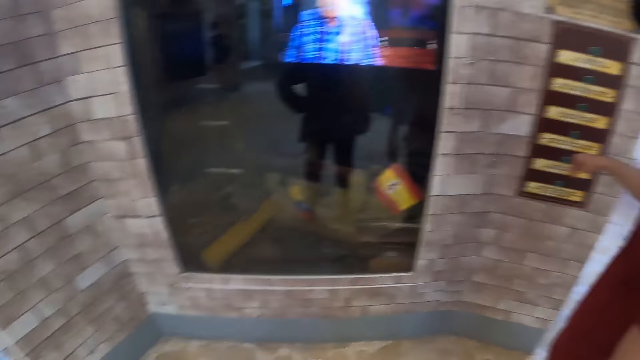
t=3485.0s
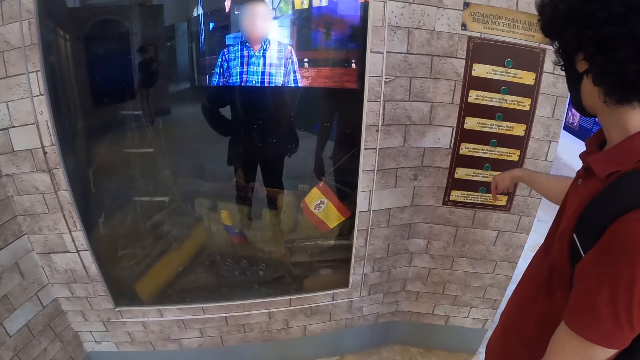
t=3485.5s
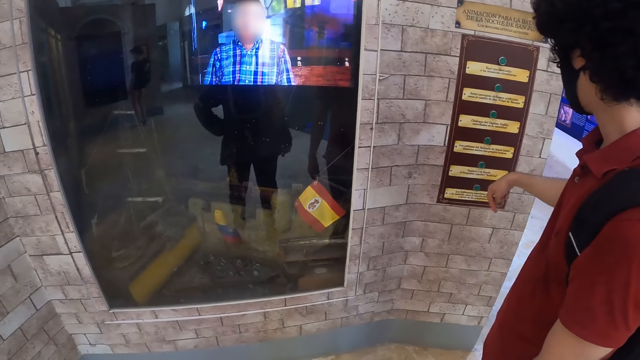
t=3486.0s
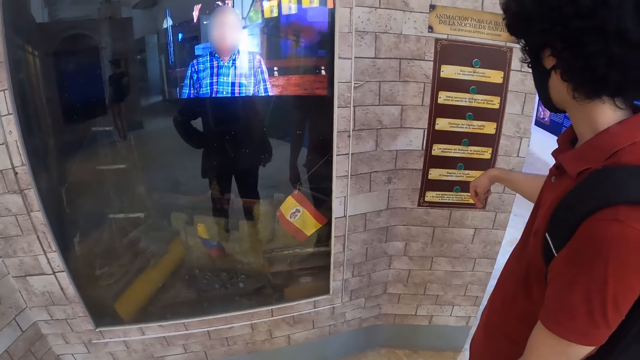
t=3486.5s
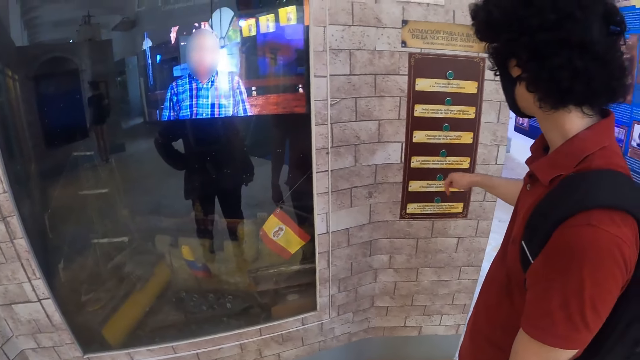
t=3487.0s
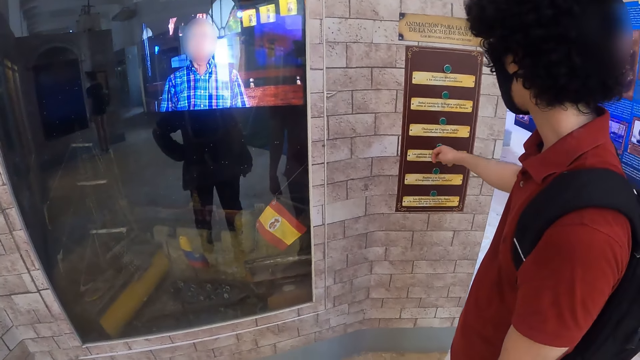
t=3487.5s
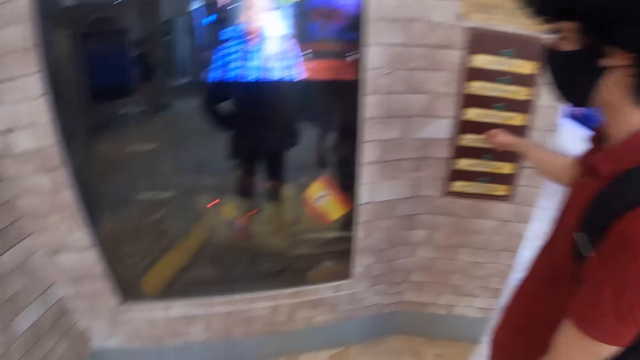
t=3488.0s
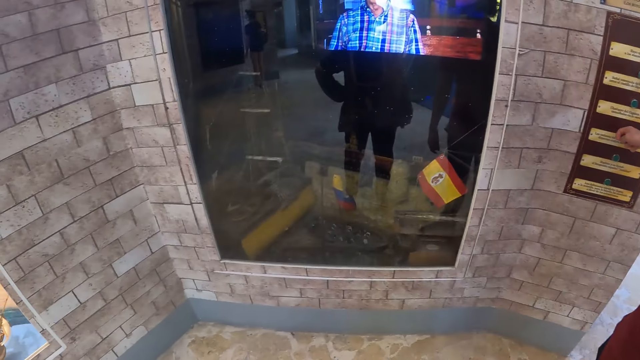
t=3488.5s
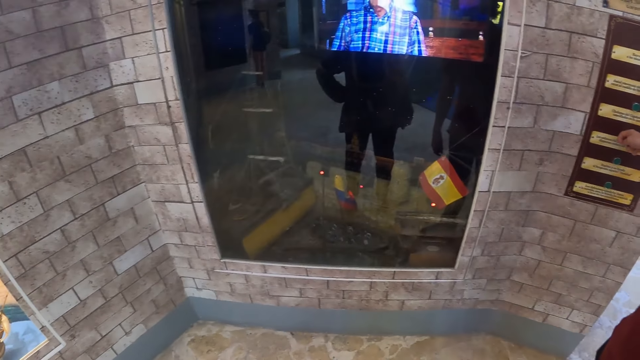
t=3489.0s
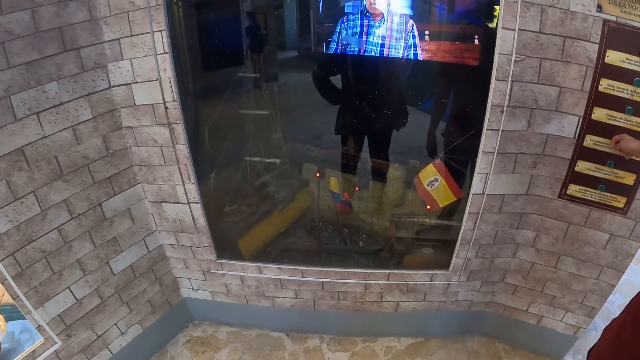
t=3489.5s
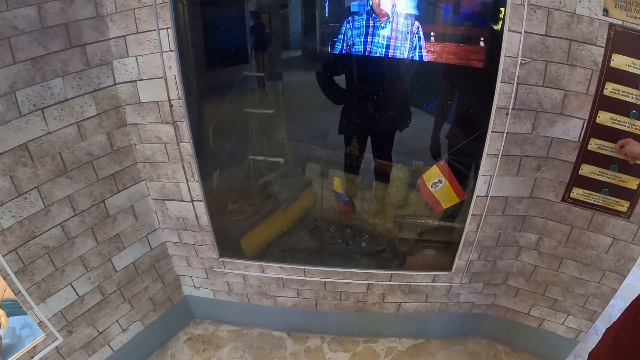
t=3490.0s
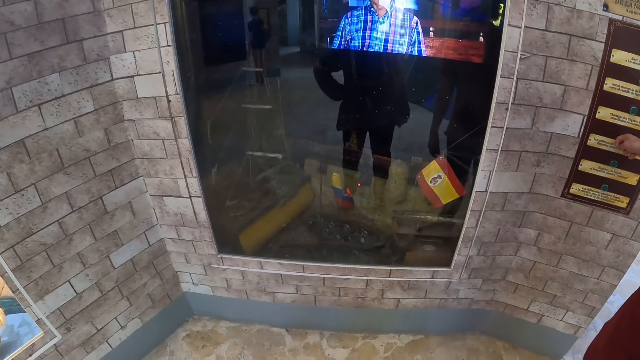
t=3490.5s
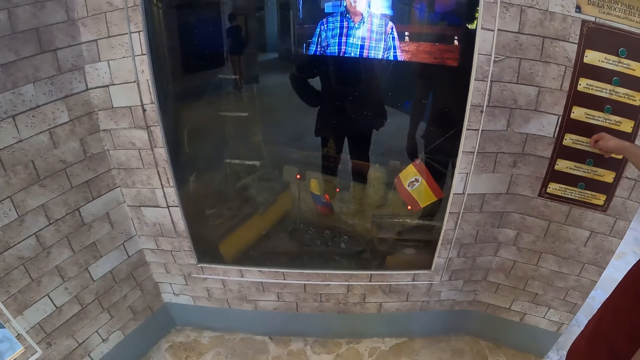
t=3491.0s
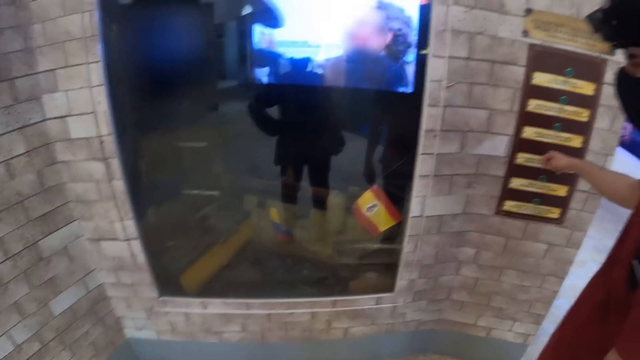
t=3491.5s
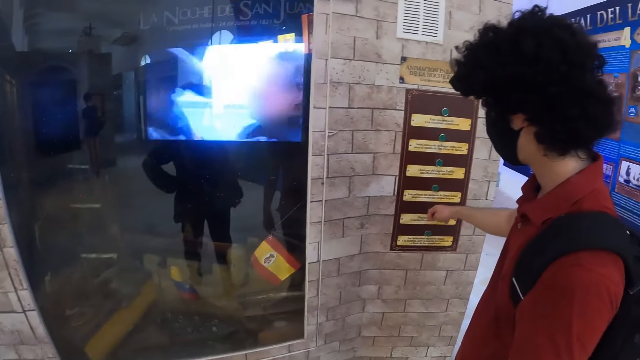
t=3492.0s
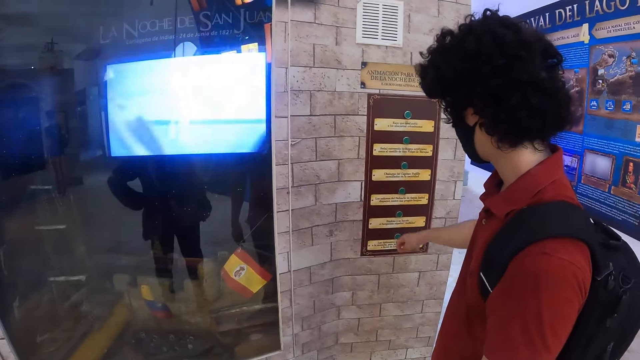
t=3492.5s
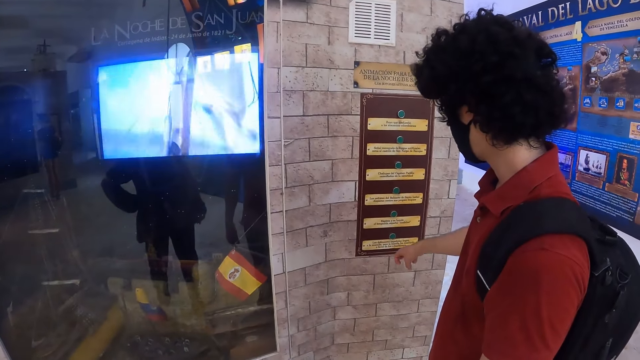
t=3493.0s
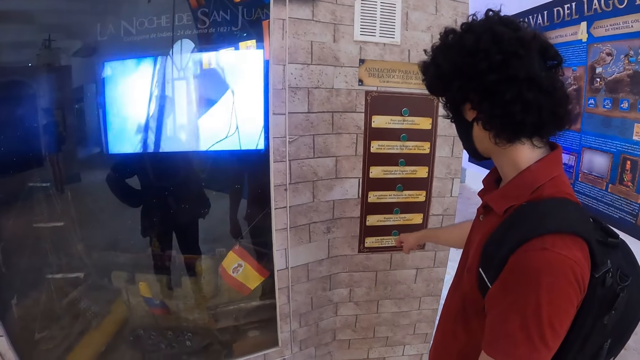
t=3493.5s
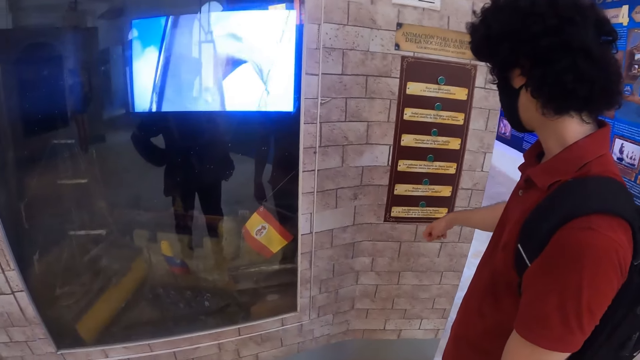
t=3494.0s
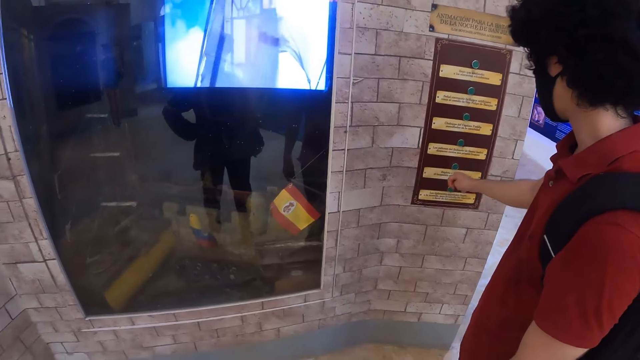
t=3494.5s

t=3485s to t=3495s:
A man presses a button.

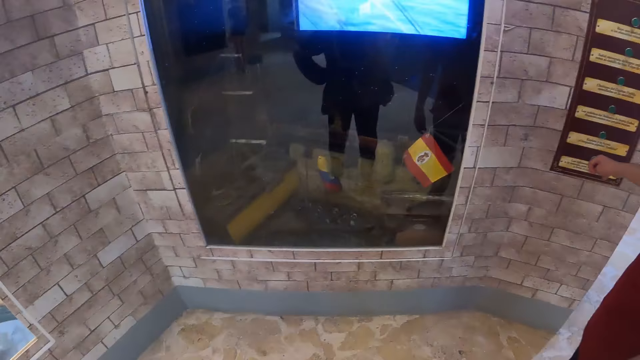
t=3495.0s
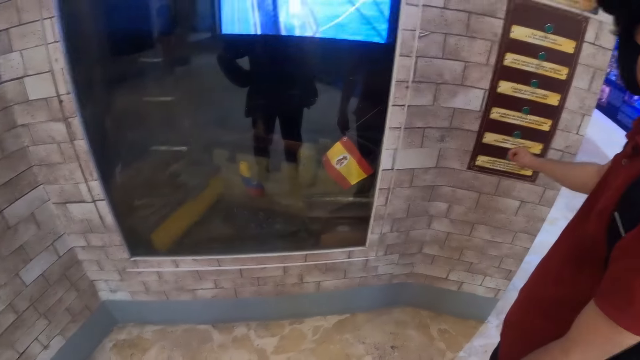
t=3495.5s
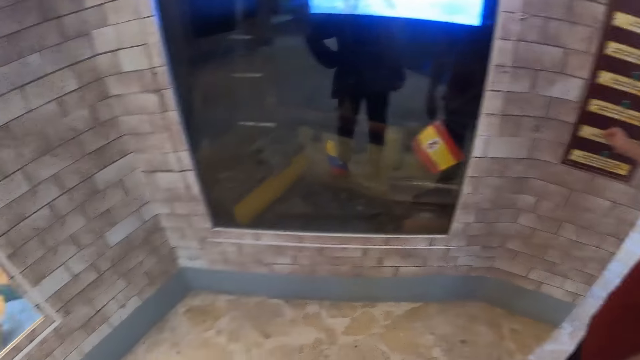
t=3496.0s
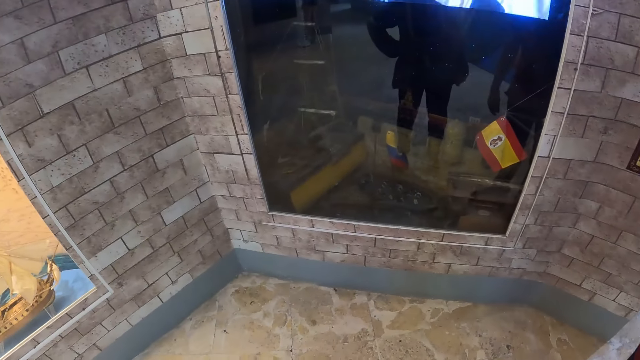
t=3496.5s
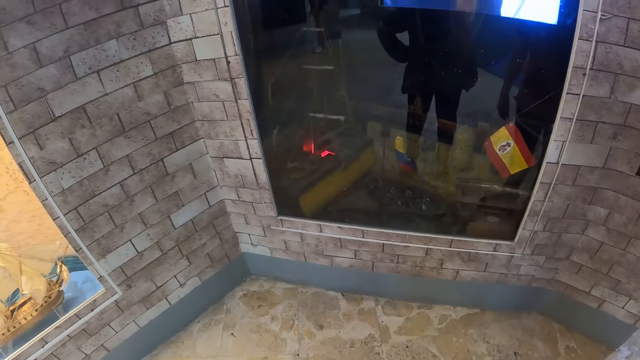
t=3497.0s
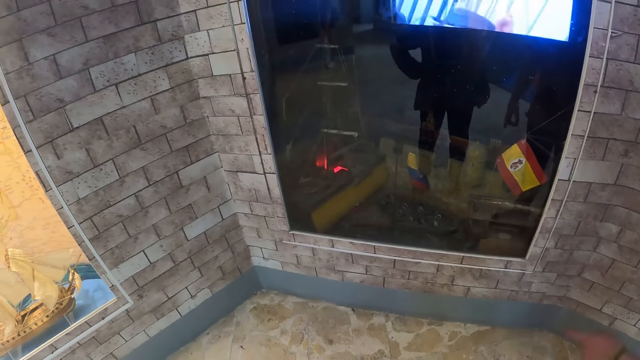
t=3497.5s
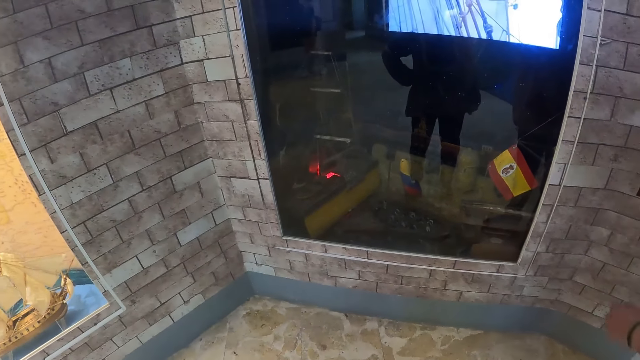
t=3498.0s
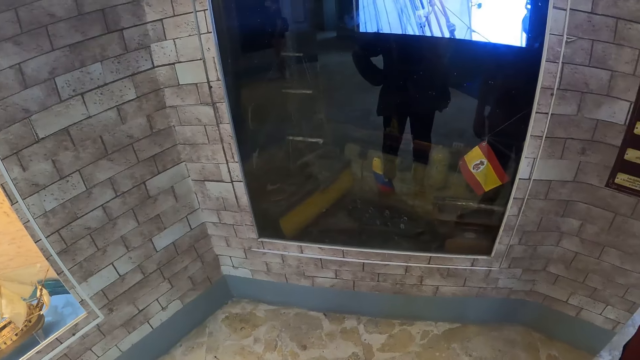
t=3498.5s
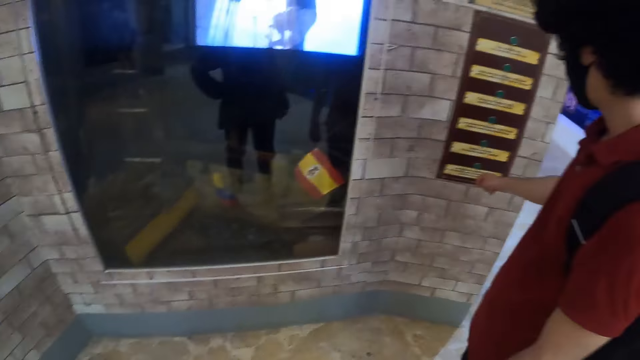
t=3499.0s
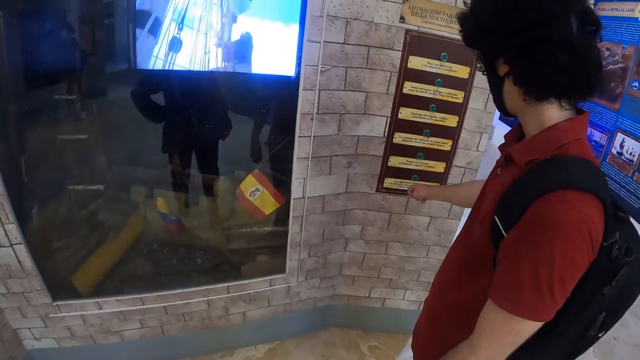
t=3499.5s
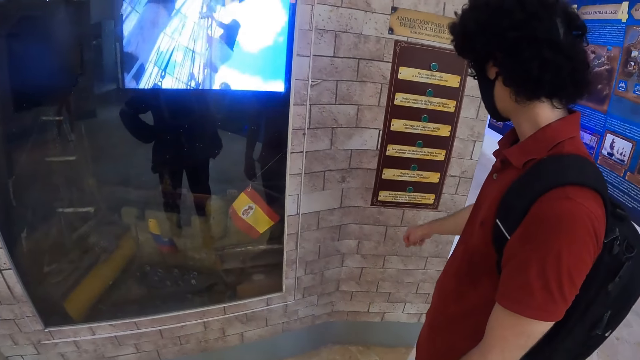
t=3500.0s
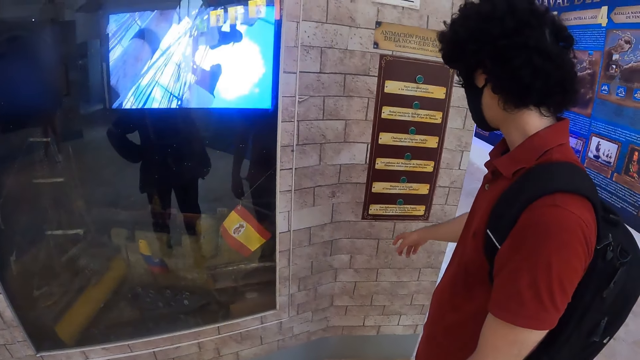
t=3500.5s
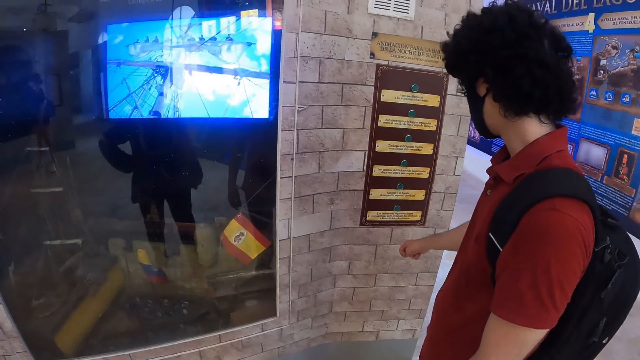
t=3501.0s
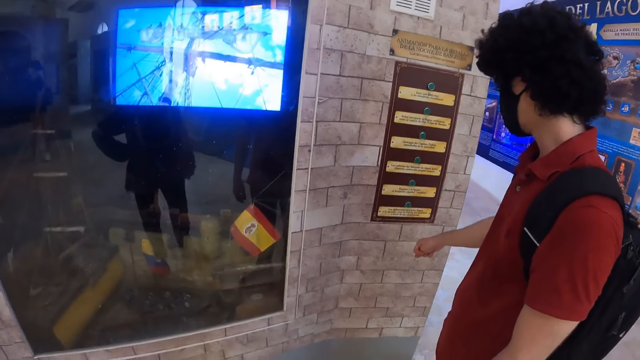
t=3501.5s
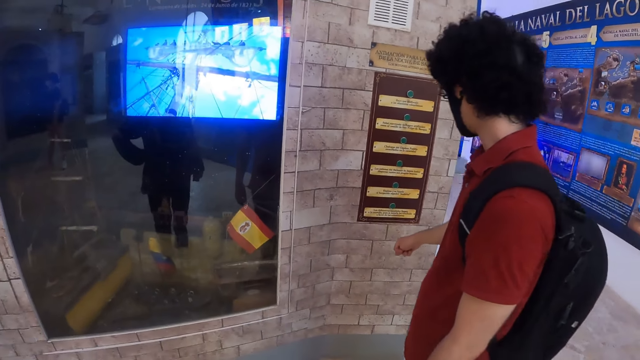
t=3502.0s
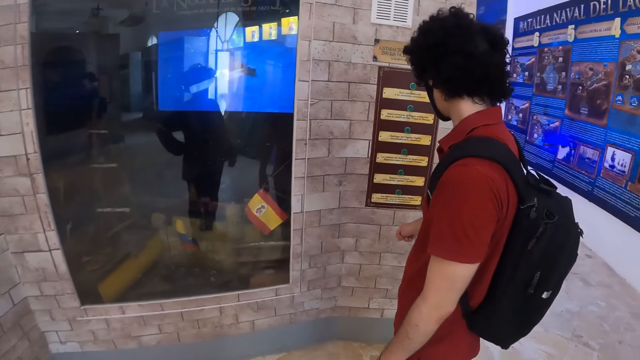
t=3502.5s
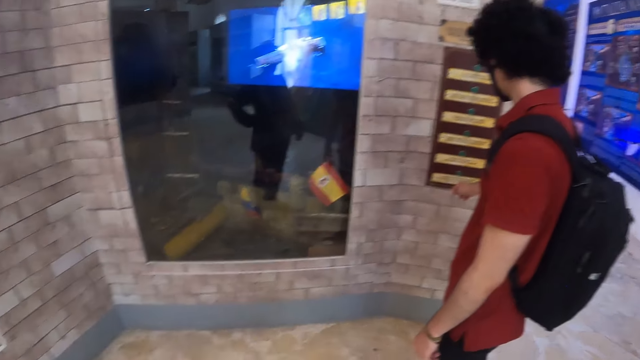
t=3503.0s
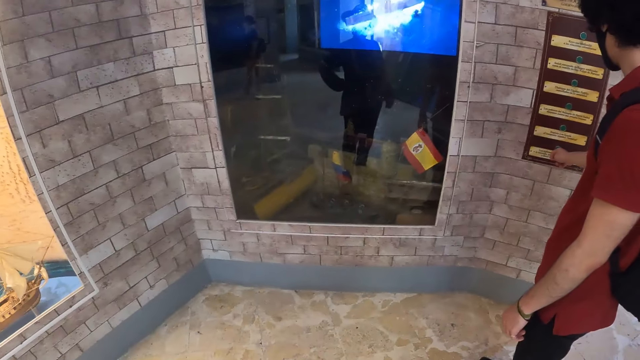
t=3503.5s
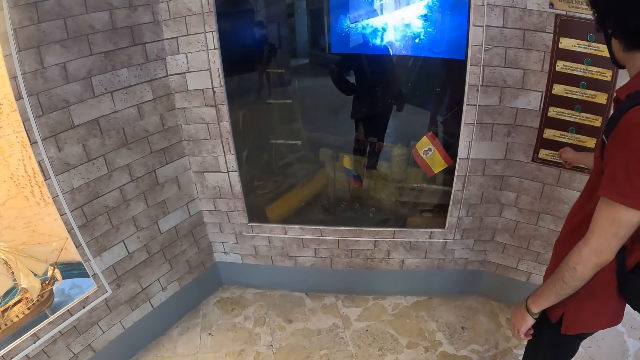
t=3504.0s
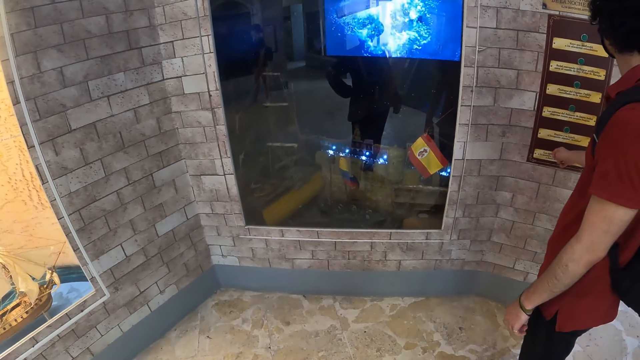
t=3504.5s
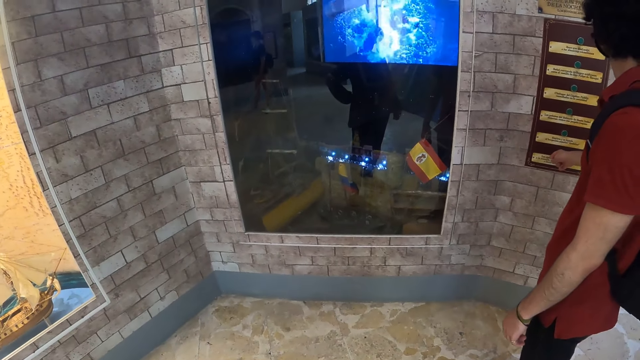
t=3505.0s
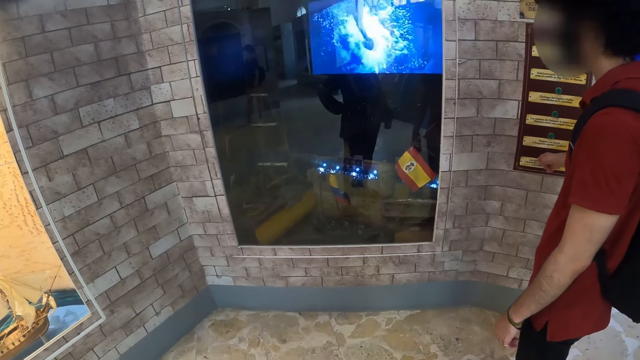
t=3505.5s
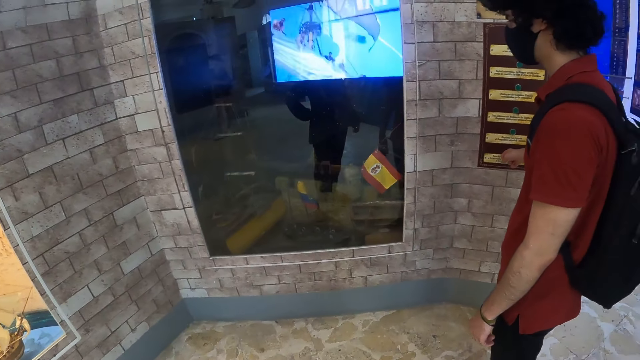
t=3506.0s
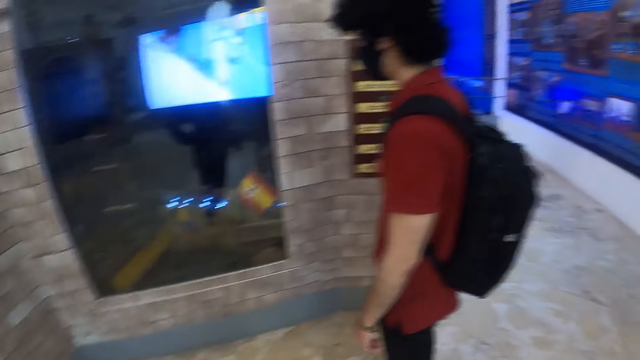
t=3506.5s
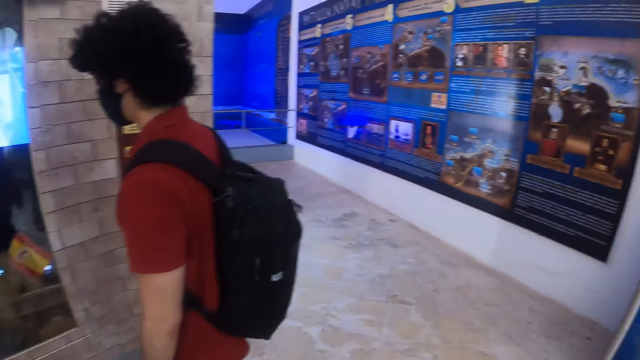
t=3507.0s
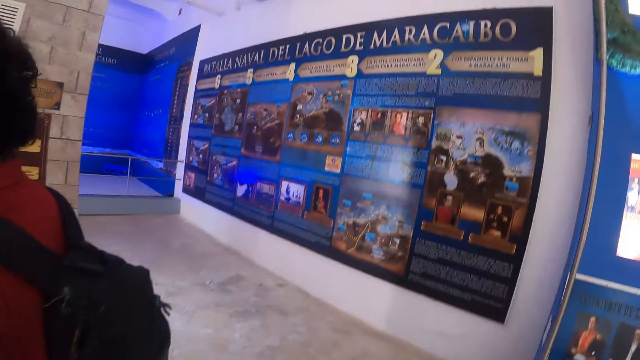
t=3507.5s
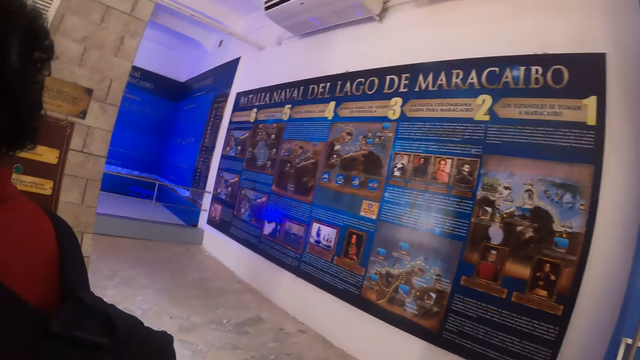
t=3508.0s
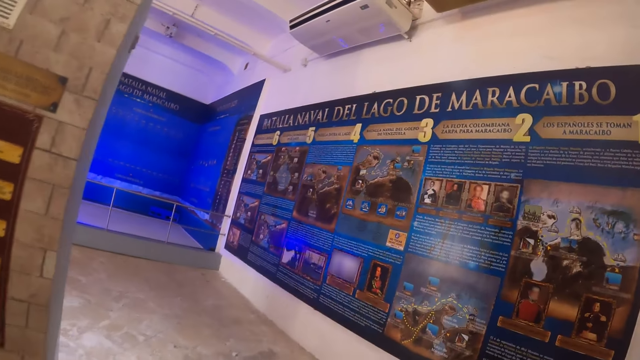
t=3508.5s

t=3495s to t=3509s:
A man points at the mirror. He points at the mirror again. The camera wearer walks inside the mall.
